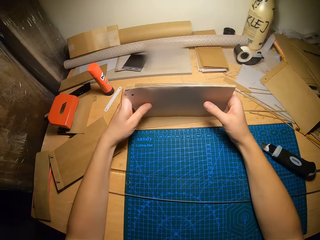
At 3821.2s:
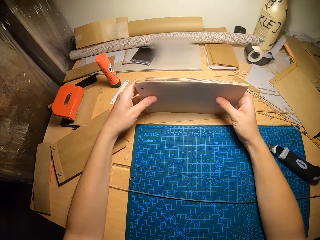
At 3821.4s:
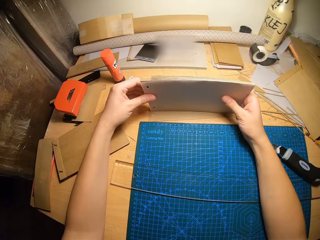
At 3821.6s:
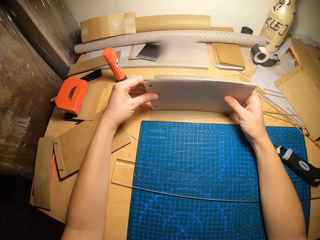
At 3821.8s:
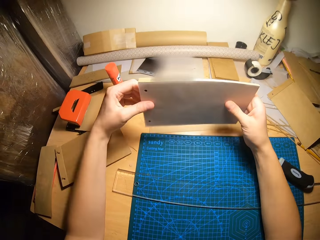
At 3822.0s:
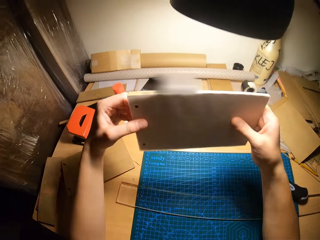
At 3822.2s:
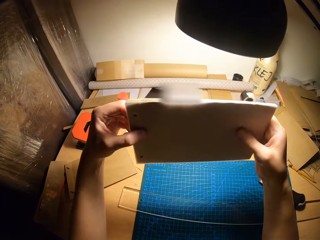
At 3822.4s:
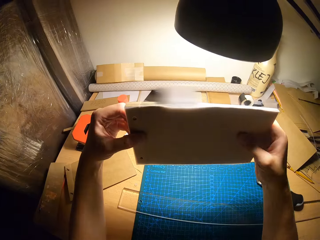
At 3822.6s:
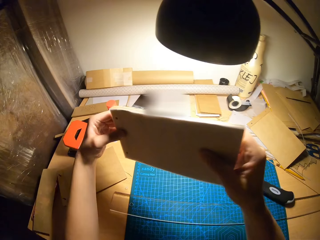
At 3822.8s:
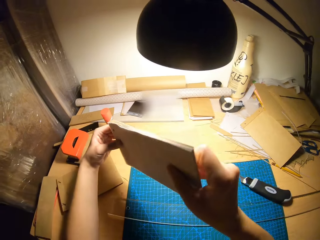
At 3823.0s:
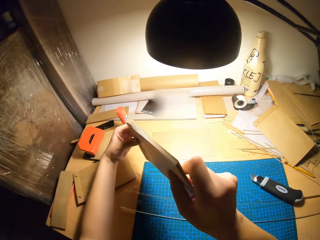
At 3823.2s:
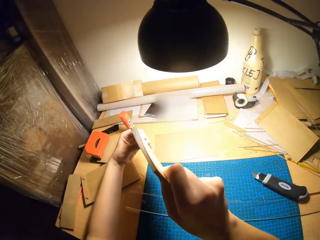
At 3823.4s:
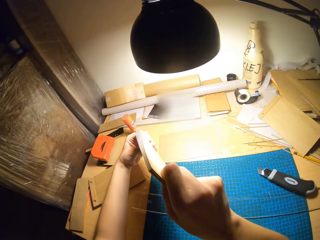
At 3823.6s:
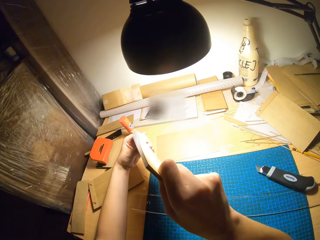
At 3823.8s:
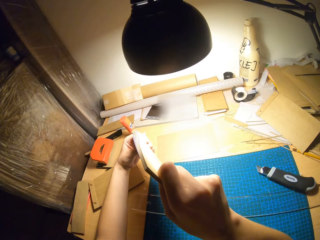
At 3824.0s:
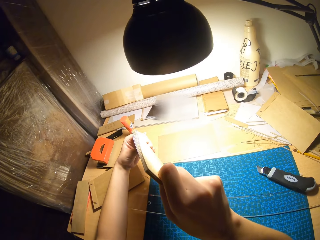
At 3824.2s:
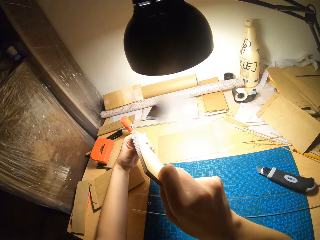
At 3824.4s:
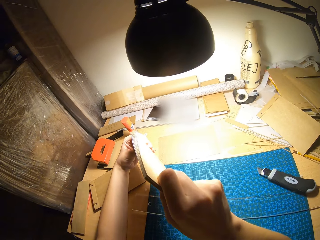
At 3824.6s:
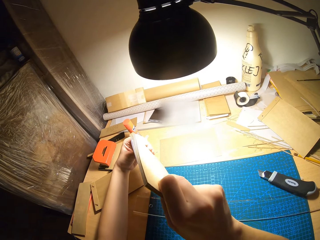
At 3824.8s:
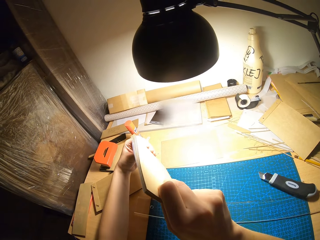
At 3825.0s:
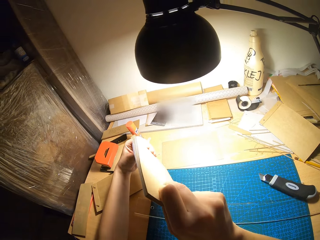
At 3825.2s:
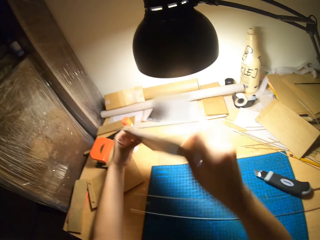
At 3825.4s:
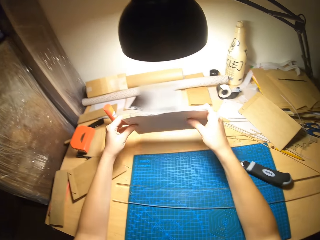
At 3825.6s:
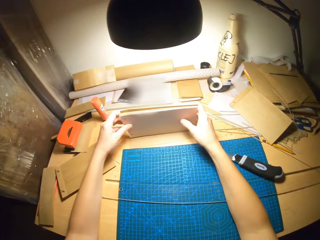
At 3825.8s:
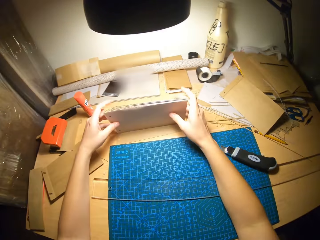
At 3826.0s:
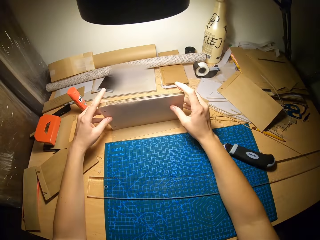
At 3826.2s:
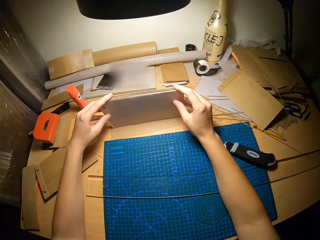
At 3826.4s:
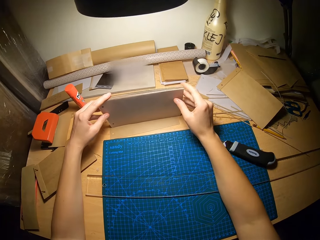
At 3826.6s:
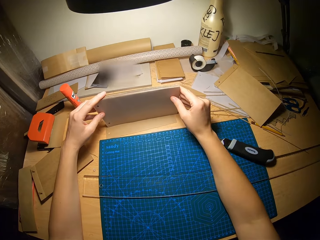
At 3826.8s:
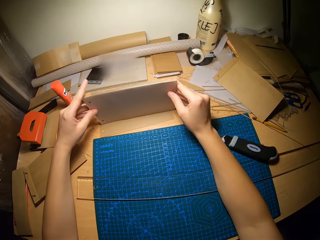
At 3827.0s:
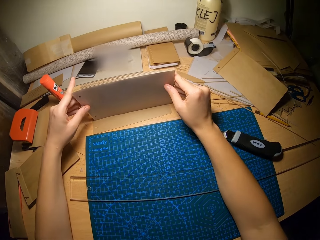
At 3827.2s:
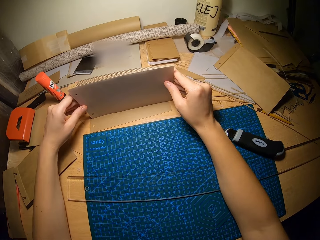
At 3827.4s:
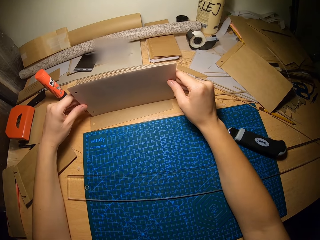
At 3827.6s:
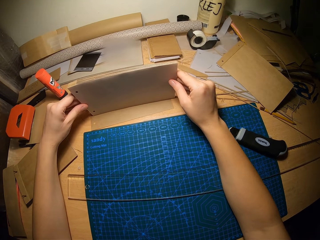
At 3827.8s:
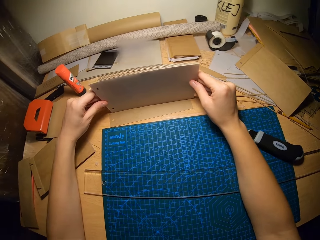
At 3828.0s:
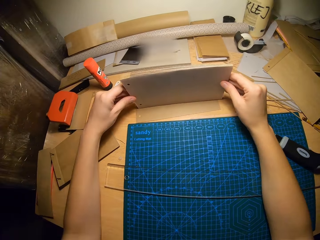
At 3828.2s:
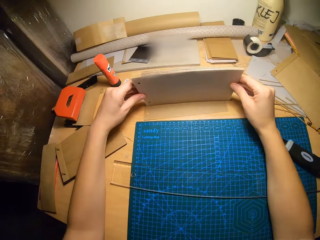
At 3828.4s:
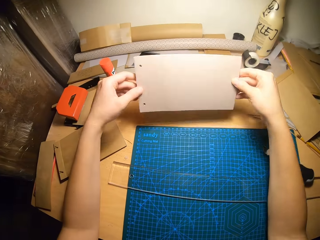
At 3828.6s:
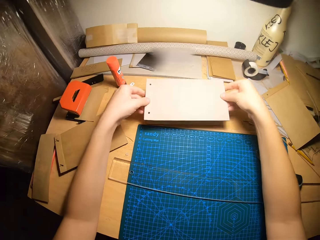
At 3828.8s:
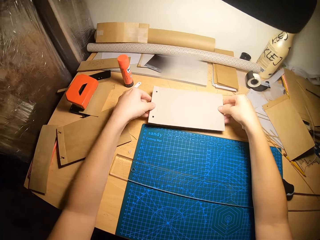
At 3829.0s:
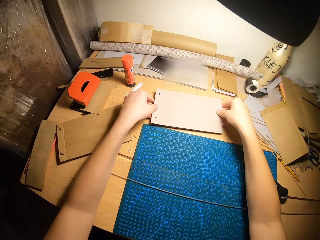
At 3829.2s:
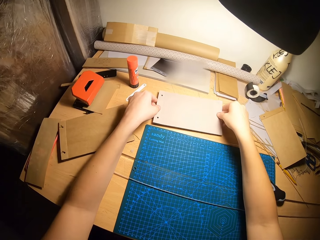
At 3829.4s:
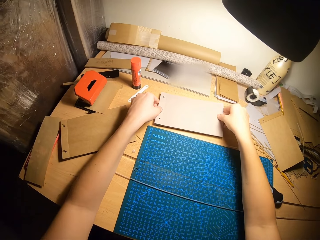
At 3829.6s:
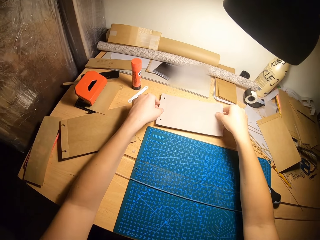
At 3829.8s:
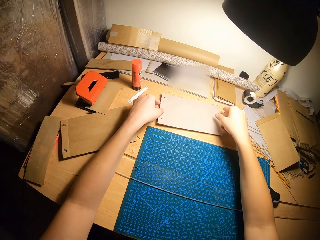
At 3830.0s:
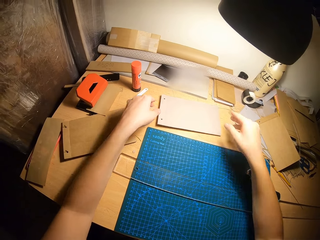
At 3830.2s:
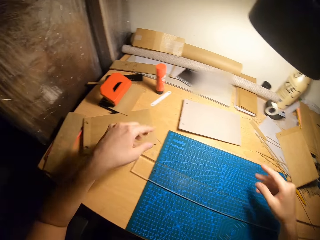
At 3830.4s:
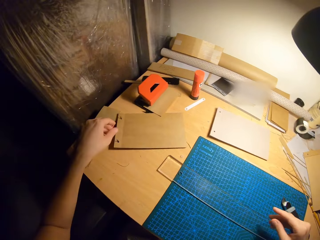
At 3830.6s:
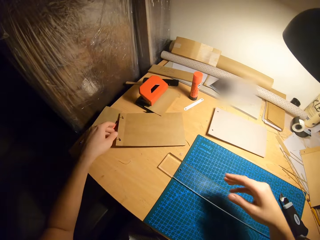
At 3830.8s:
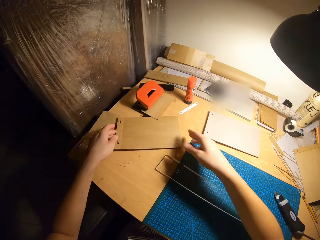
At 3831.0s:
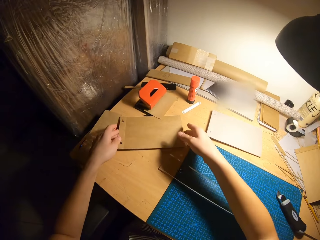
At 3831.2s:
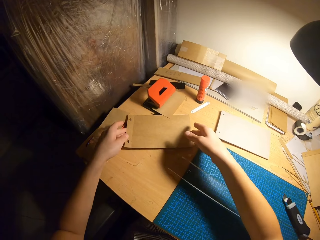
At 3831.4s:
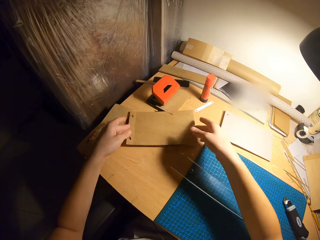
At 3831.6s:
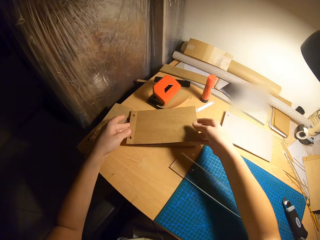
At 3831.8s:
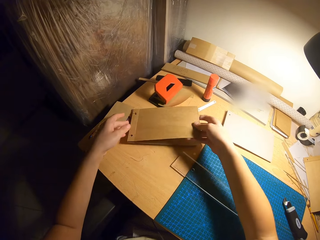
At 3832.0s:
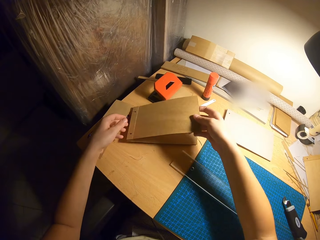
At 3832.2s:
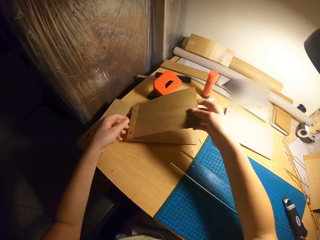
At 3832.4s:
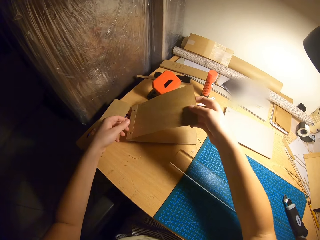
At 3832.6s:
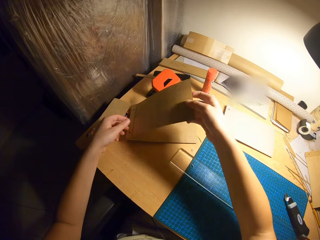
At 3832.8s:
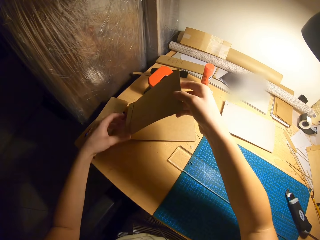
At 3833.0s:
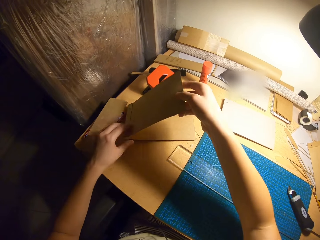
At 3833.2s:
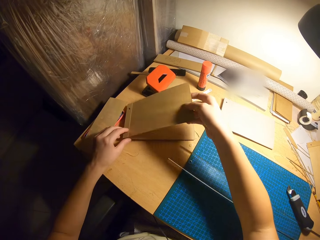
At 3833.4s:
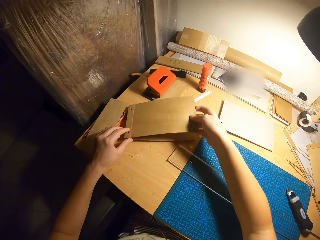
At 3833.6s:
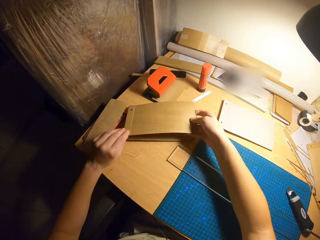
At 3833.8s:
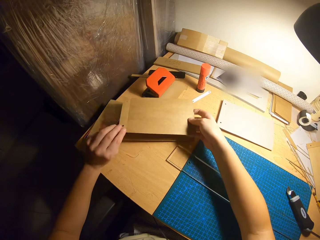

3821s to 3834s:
The camera wearer lifts the papers with the sheet from the table, with both hands. He turns the papers sideways. He hits the edges of the papers on the table. He touches the edges of the papers with his fingers. He places the papers on the table. He picks up a brown paper from a bunch of papers on the table.

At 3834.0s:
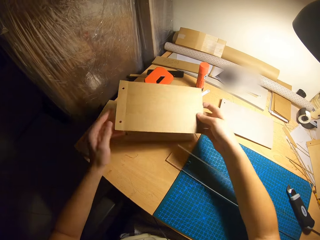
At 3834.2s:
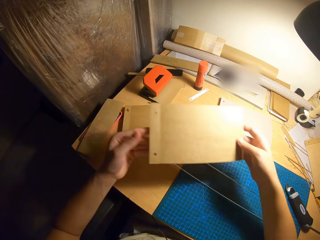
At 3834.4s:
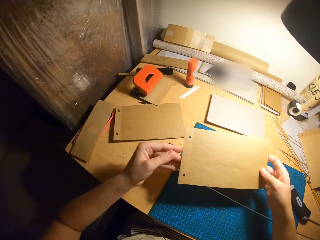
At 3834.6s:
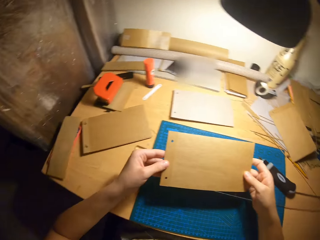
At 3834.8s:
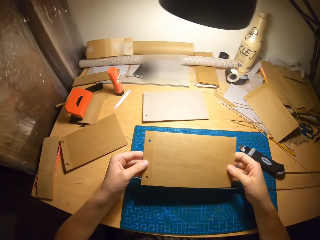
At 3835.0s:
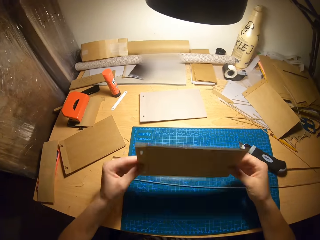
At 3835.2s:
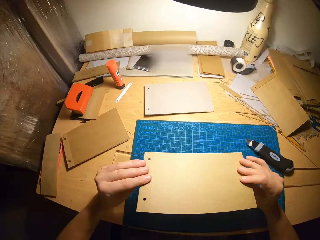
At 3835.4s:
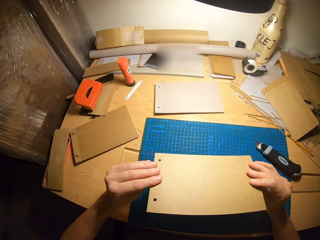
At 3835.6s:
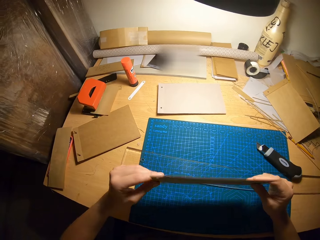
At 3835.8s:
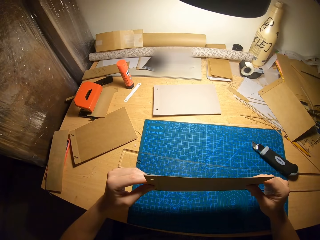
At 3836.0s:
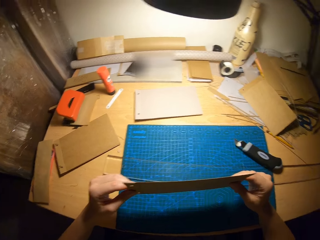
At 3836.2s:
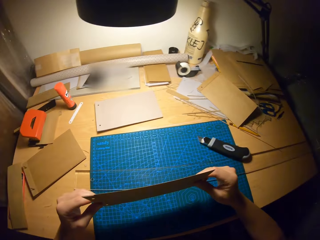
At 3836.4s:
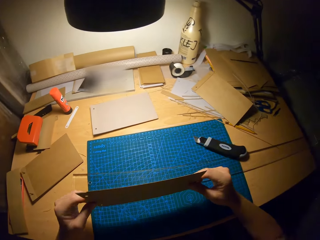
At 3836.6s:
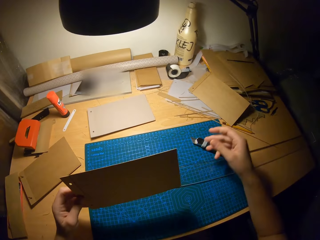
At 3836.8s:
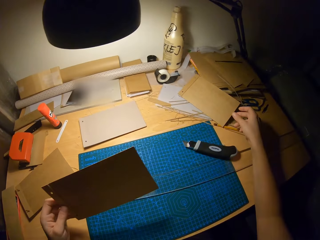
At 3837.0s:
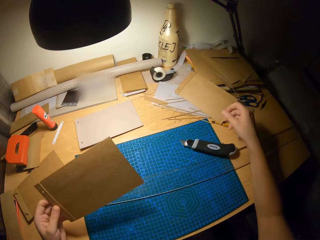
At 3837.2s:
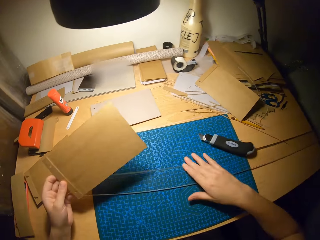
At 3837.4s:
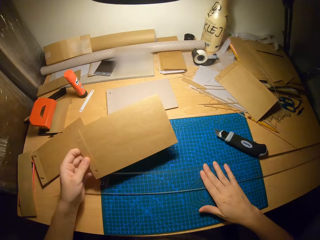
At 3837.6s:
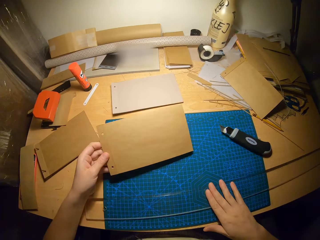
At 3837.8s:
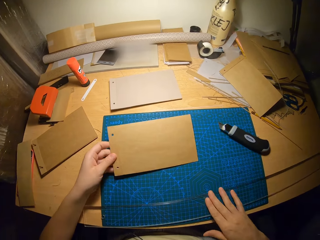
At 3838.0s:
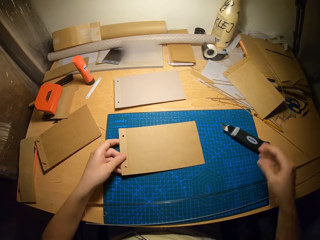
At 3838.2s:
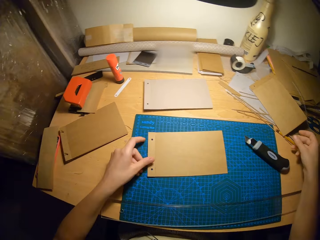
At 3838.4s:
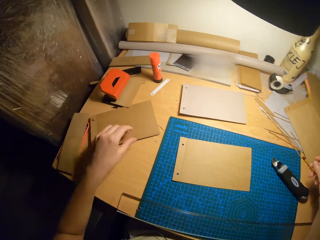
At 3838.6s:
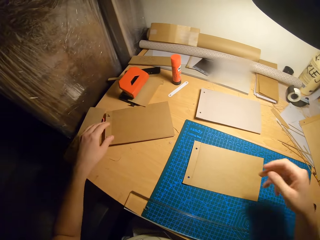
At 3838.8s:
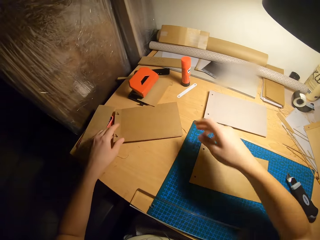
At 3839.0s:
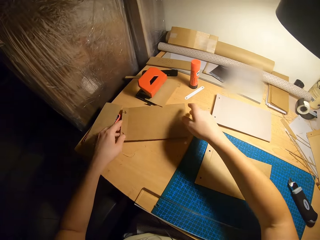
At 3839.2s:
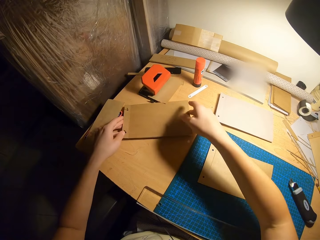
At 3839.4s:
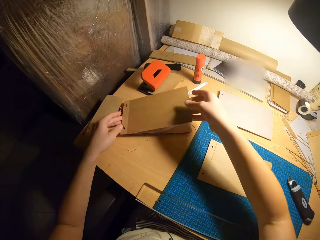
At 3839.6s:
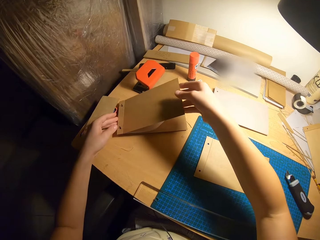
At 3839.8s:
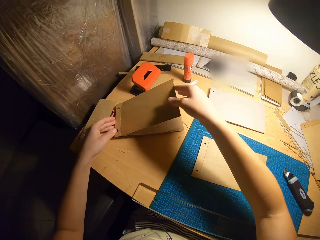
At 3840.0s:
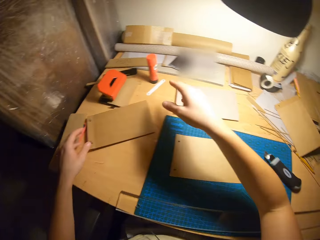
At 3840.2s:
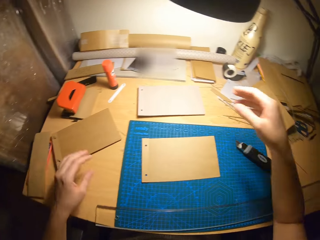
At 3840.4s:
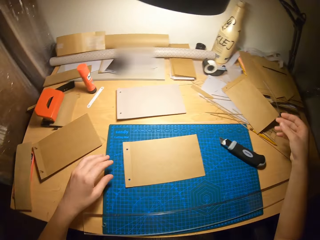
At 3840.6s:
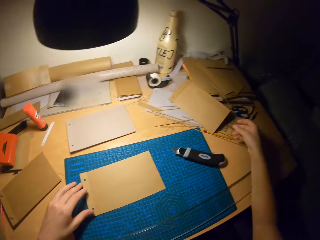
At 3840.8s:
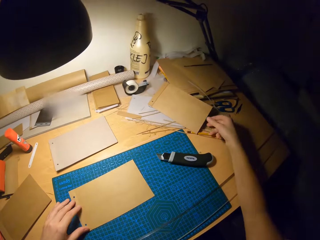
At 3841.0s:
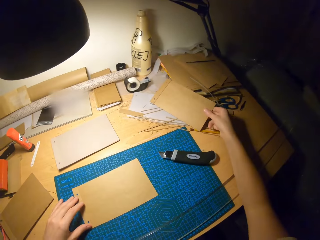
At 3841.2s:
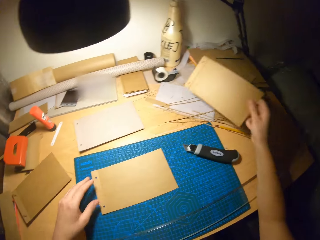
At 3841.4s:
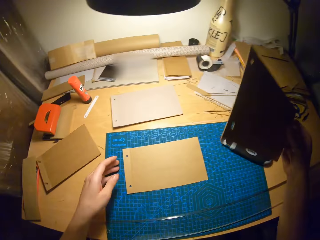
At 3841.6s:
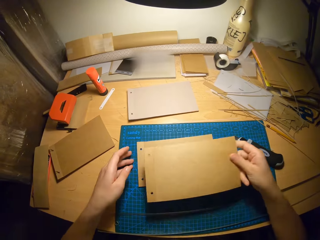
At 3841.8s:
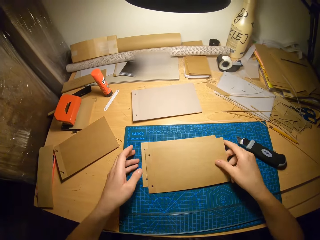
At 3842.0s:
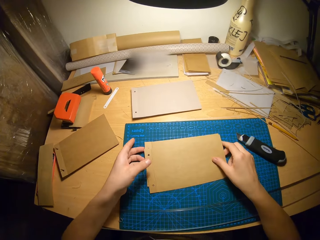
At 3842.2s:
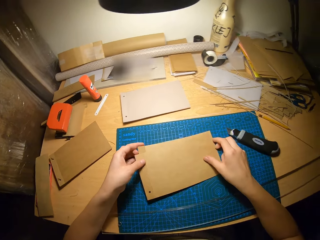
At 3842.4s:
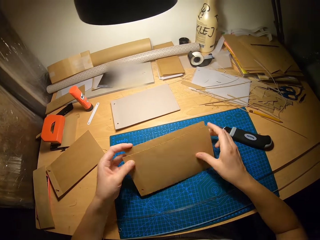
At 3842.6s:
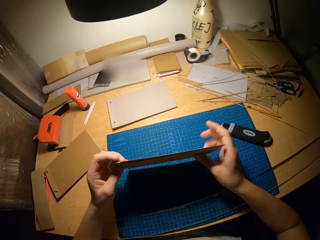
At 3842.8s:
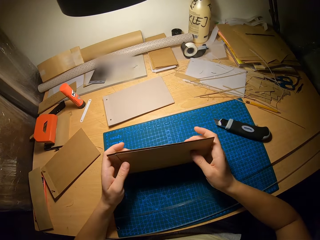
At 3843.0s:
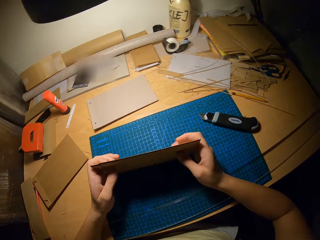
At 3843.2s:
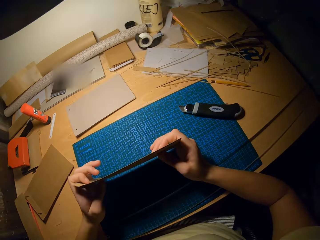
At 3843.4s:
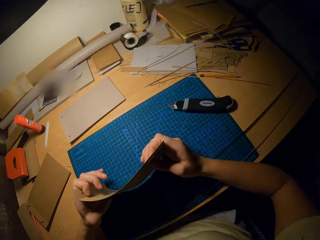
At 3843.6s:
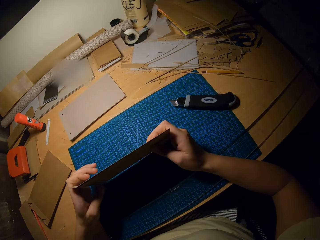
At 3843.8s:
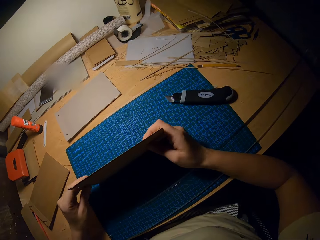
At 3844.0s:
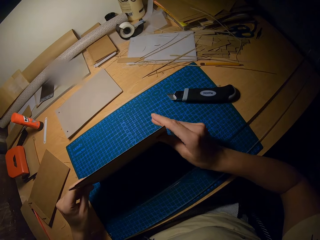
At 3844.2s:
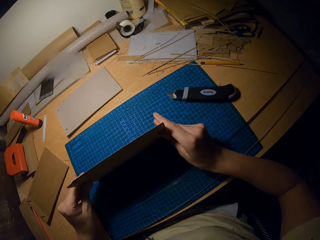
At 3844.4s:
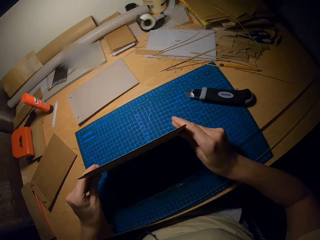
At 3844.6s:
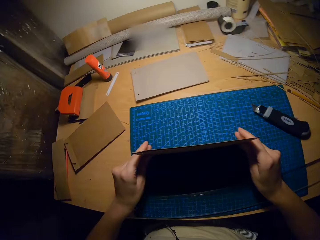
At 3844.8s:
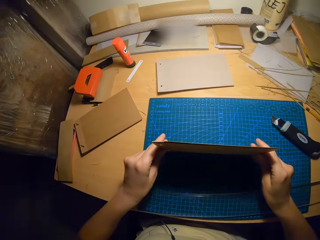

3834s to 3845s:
The camera wearer turns the paper around. He holds the manila papers on the table. He adjusts the ruler on the table with his right hand. He lifts a brown paper from the bunch of papers on the table with both hands. He releases the manila paper on the table. He picks up a brown paper from the table with his right hand. He places the paper on a brown paper on the table. He lifts the papers from the table with both hands. He holds the manila papers on the table. He hits the edges of the papers on the table.
